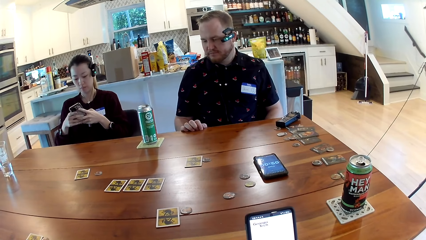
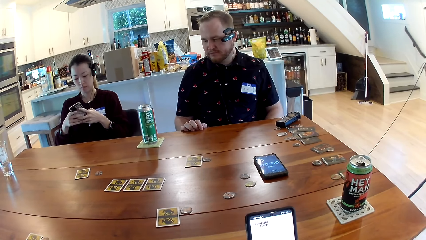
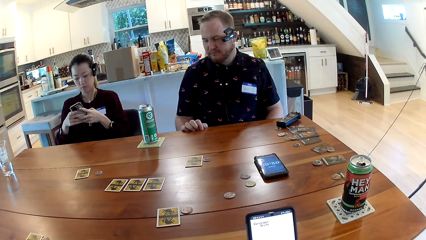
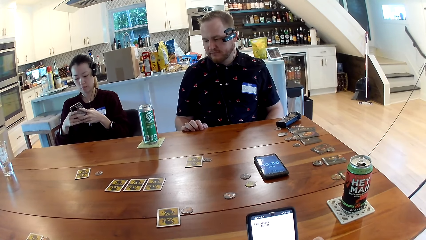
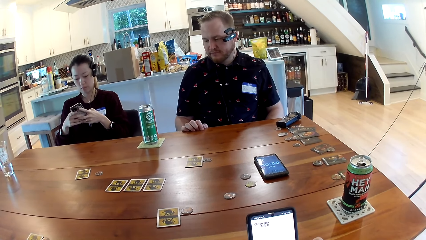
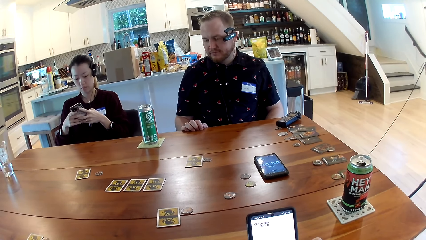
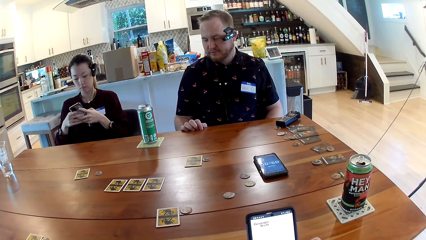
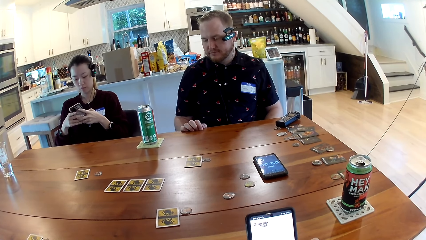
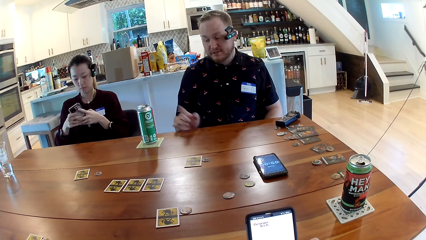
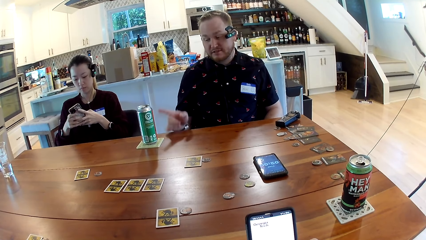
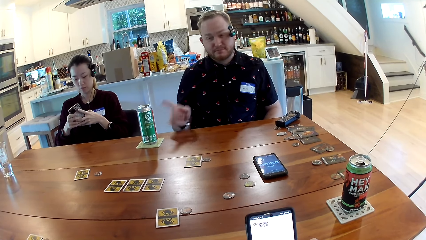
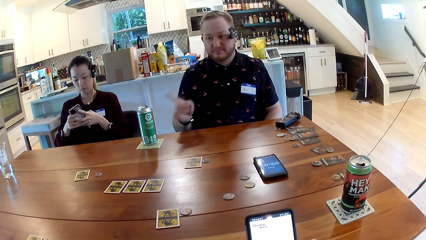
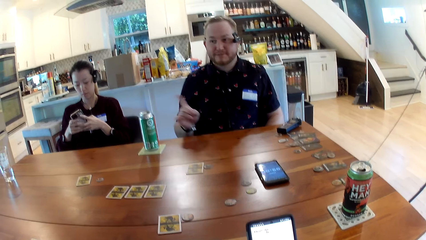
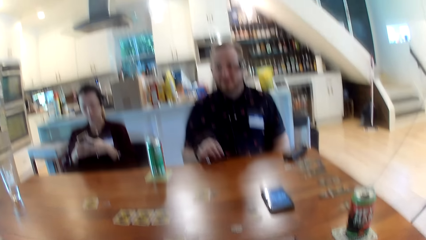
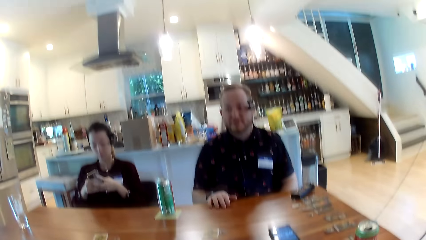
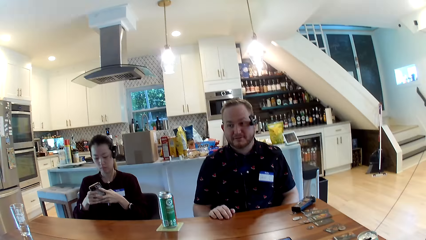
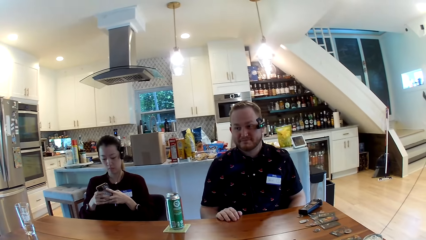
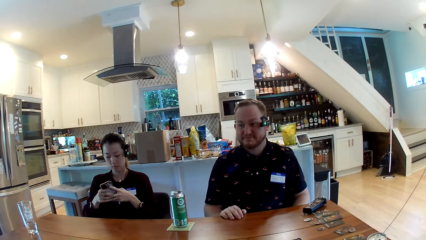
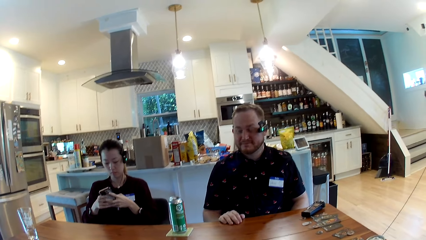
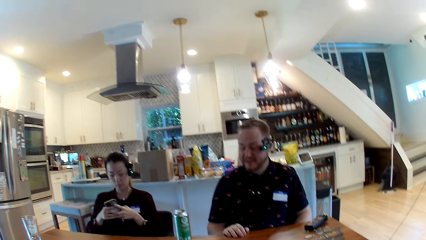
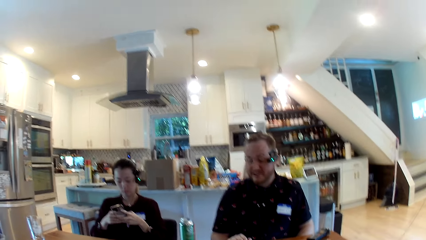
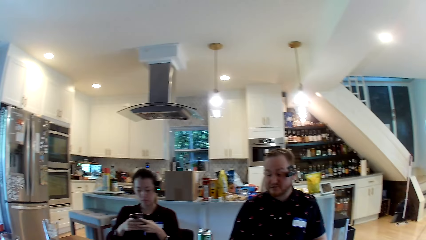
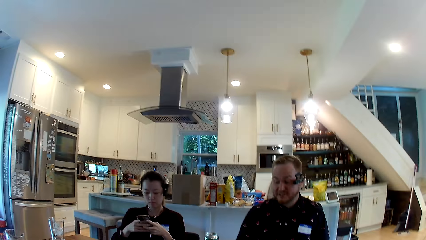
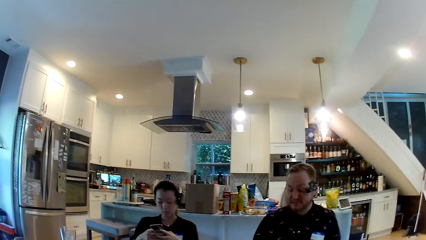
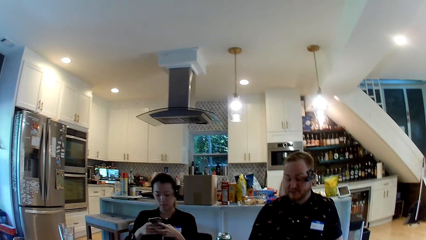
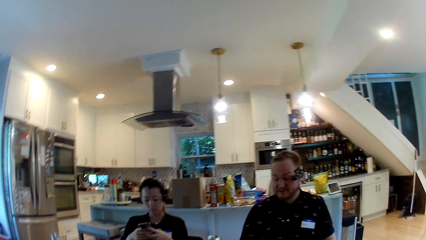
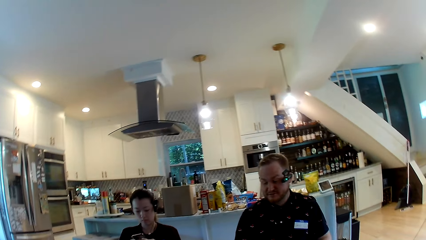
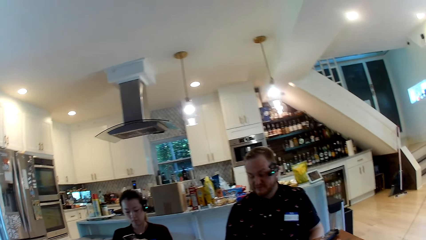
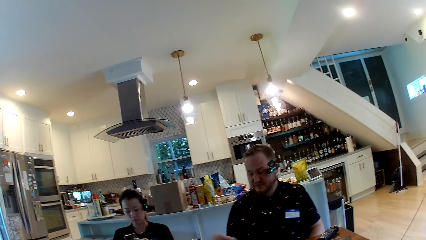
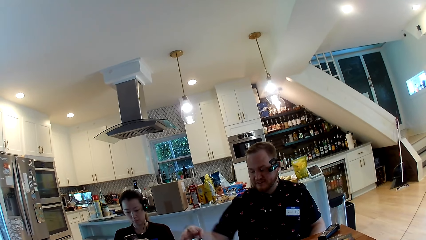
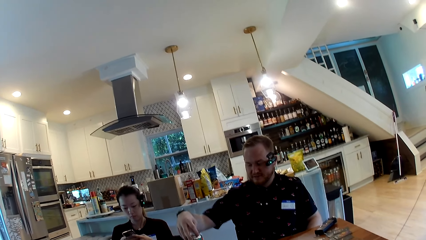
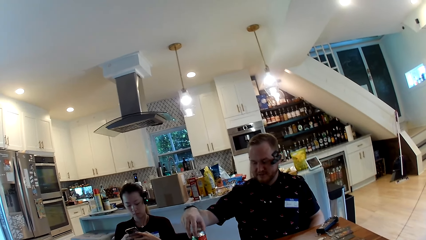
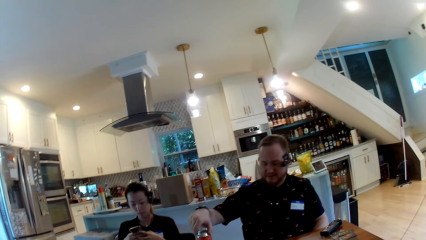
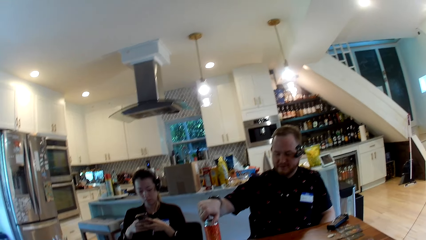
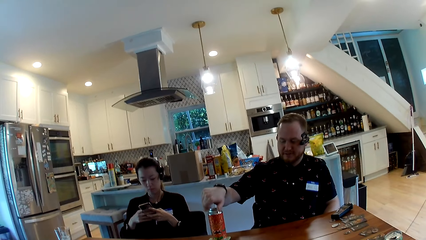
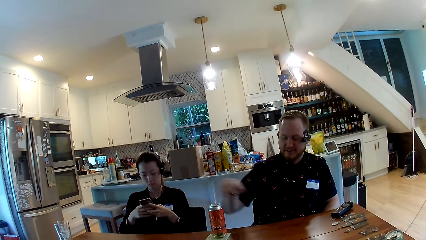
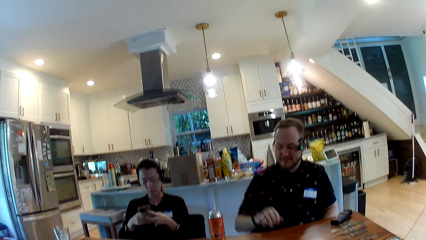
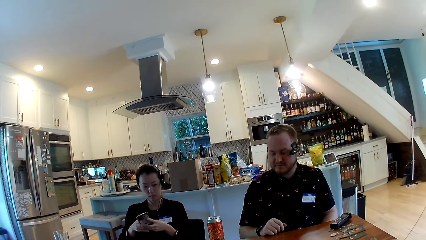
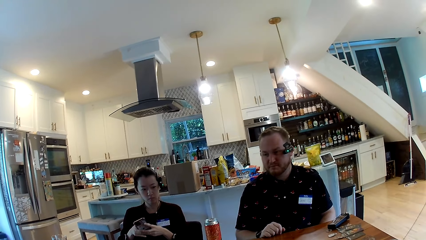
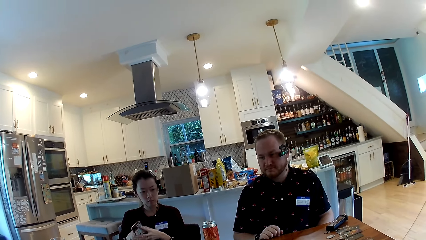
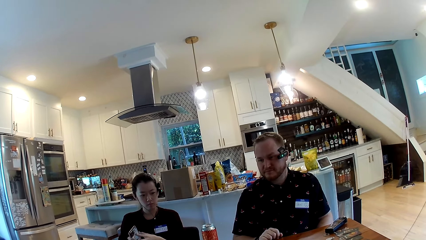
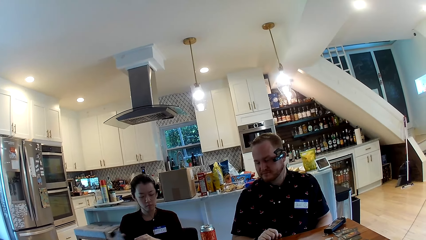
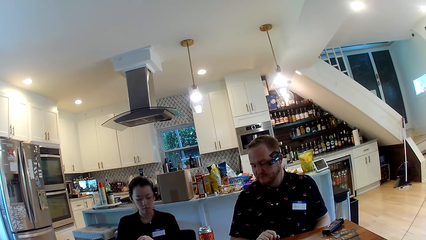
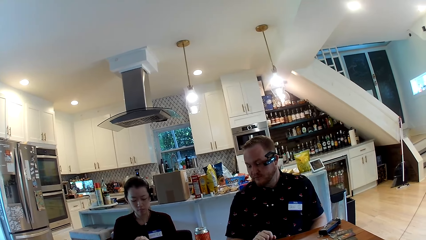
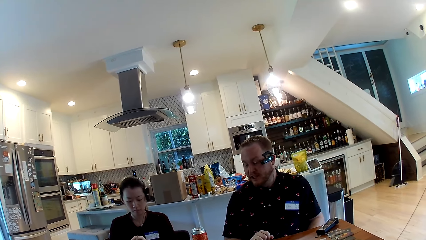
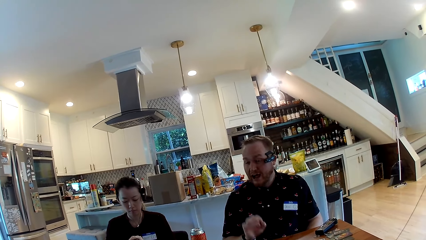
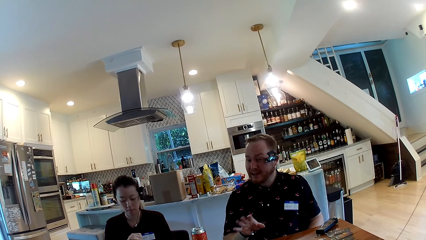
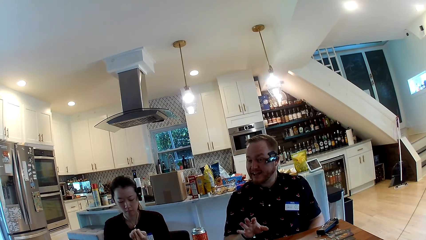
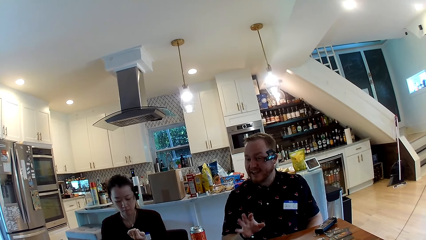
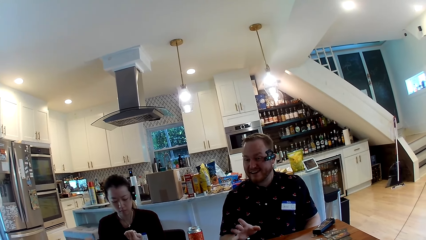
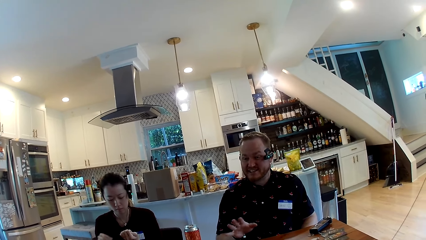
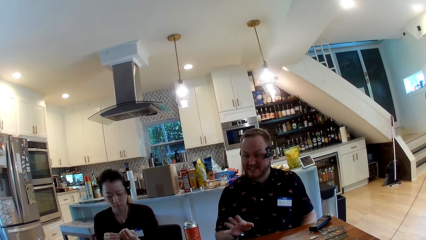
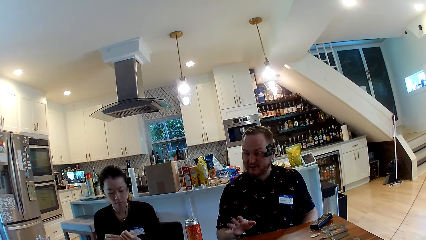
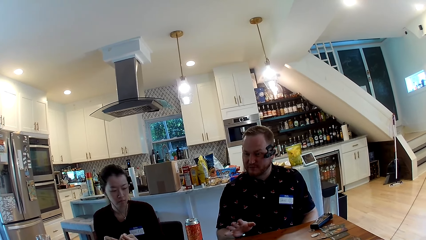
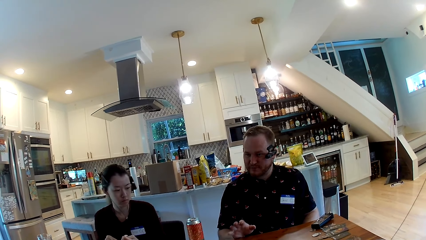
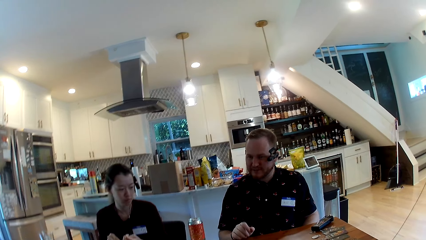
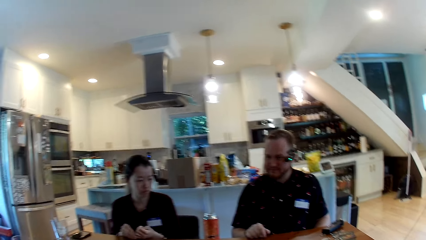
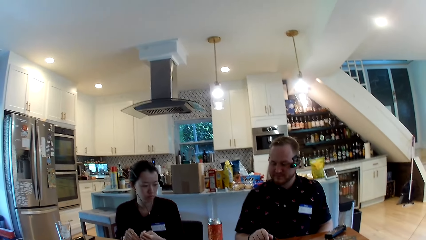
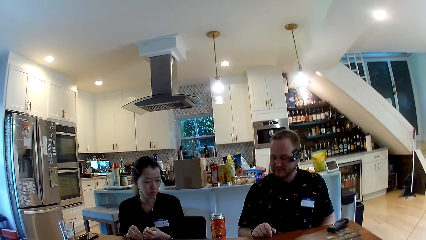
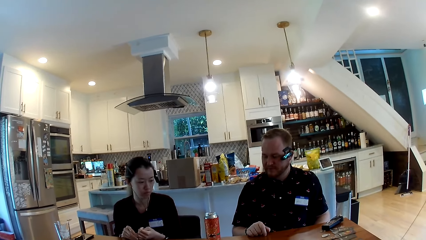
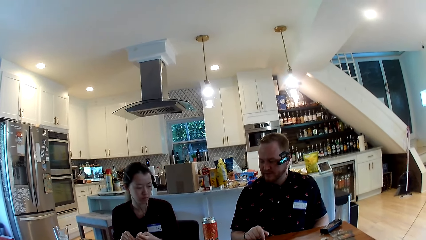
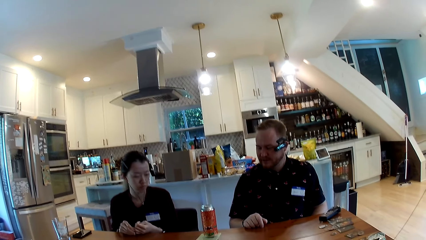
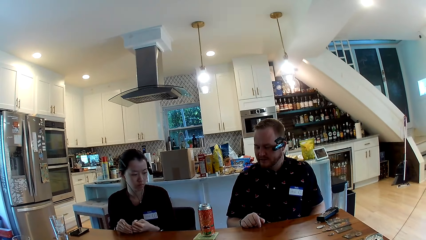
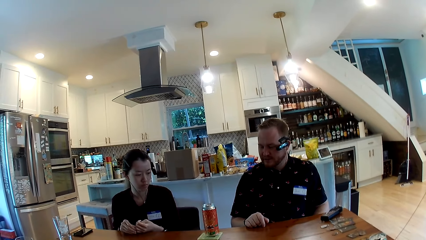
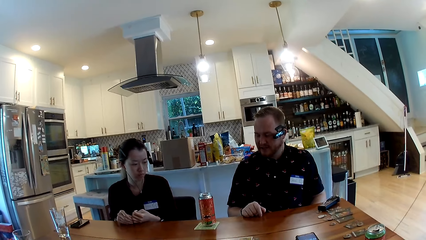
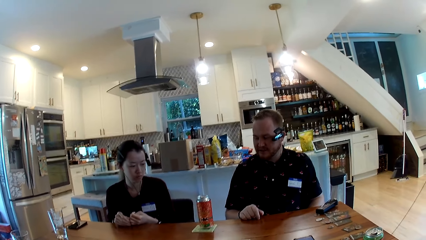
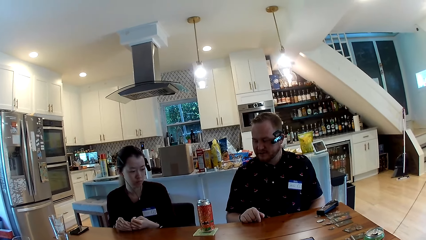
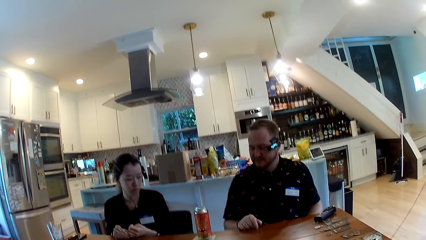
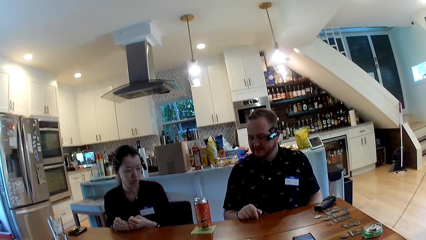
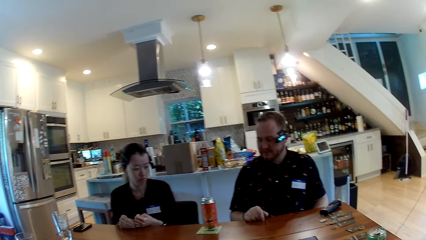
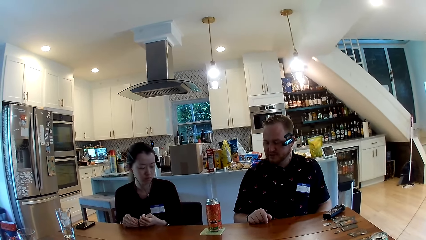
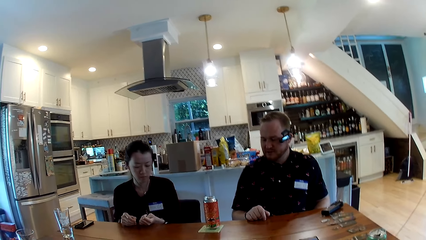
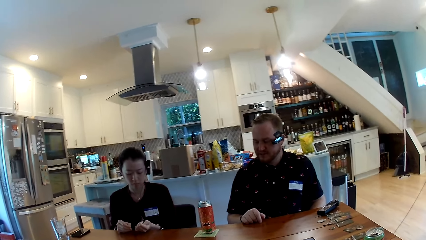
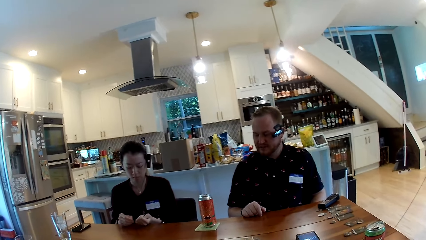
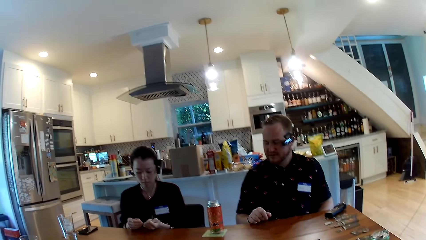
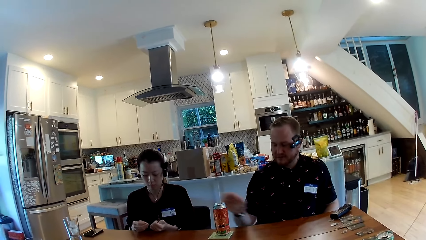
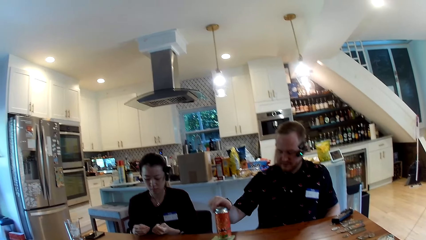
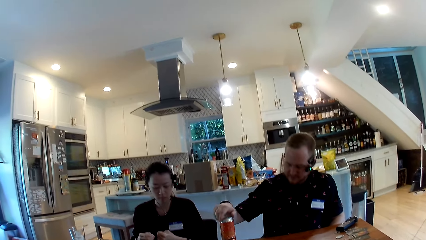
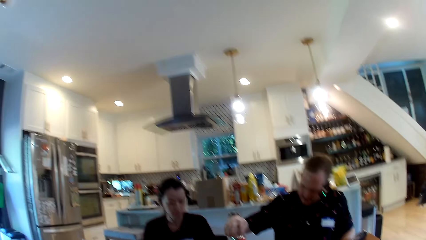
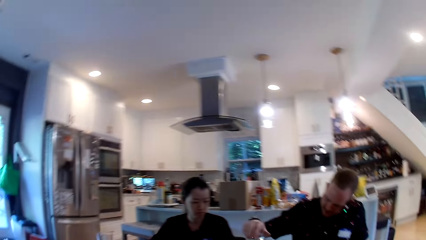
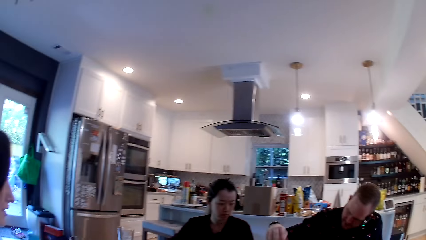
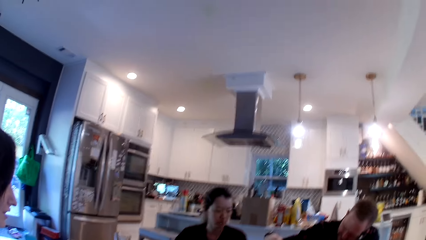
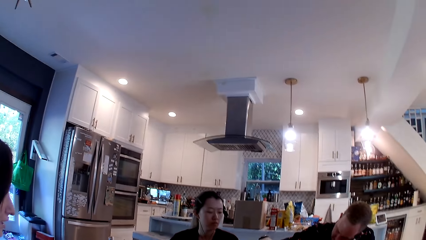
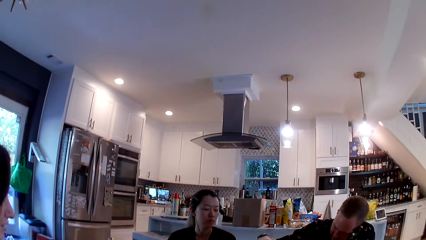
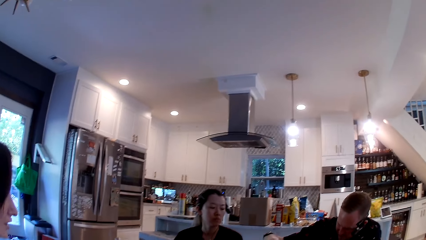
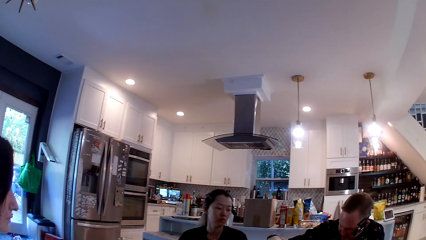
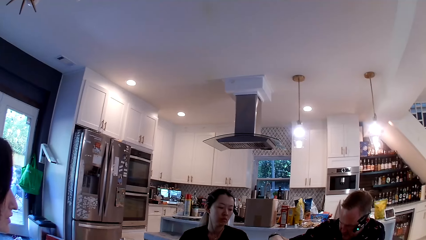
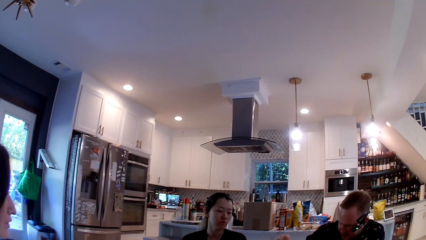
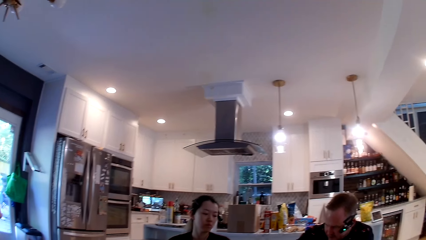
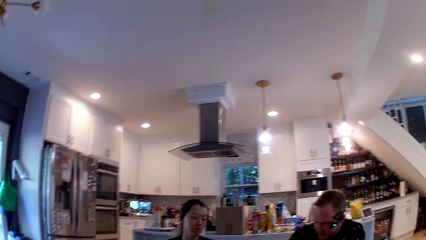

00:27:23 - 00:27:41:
The man converses with the woman. Another woman drops the mobile phone on the table with her right hand. The camera wearer talks to a man. The first man rotates the can drink on the drink coaster with his right hand.
